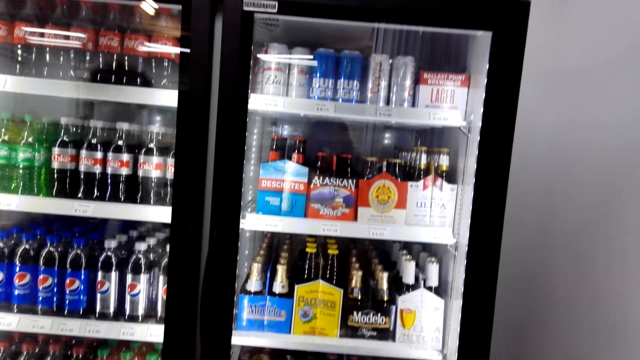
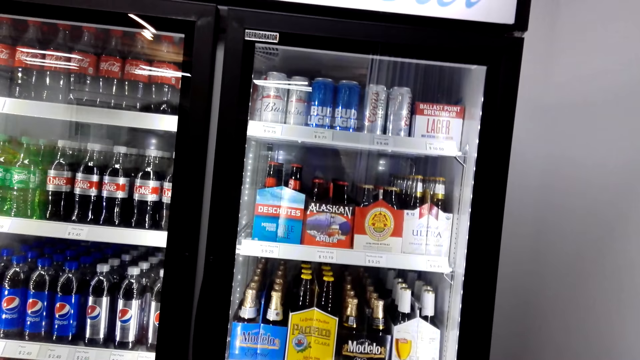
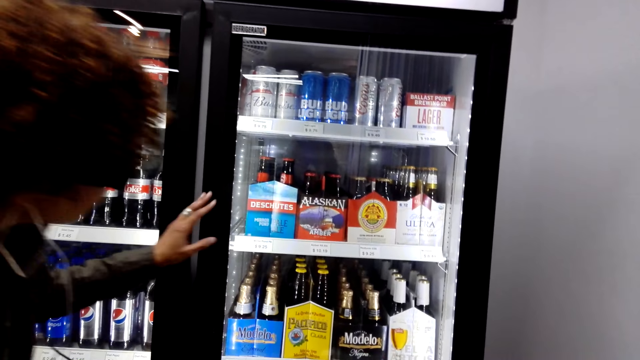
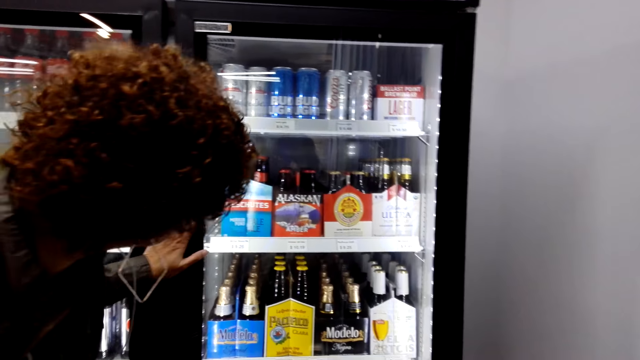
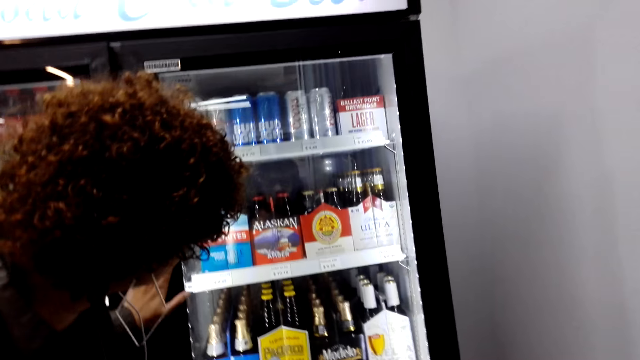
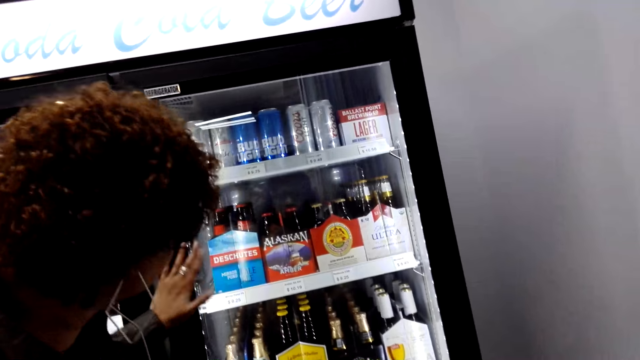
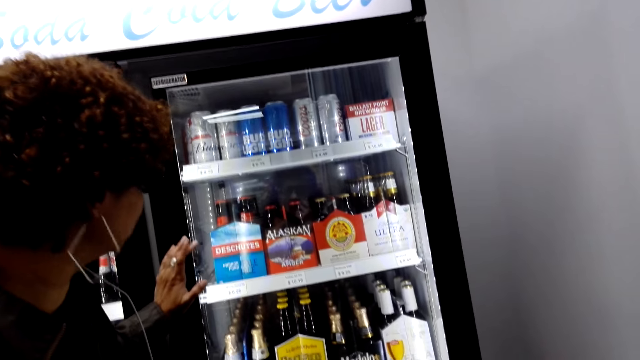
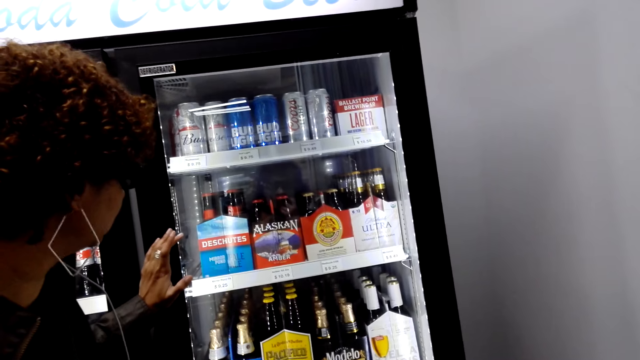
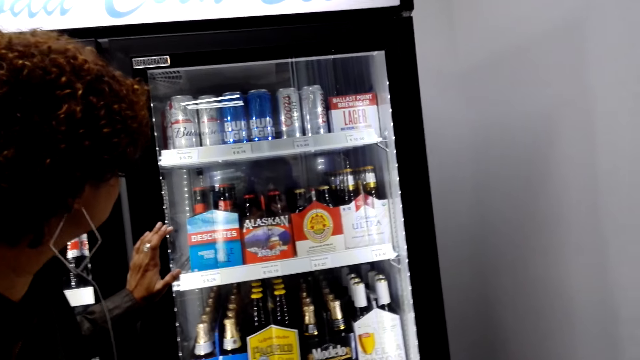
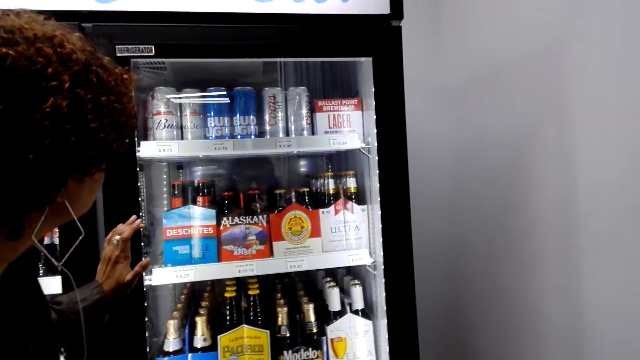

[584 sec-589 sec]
A man stares at the drinks in the fridge.

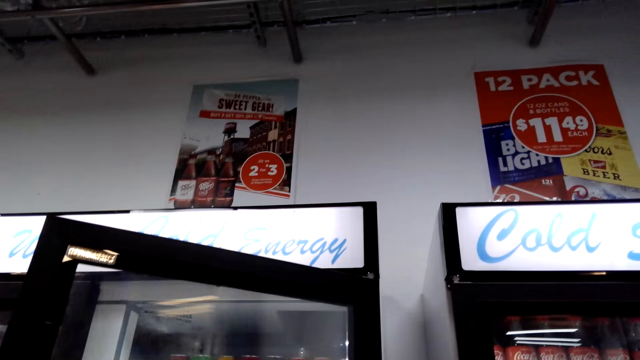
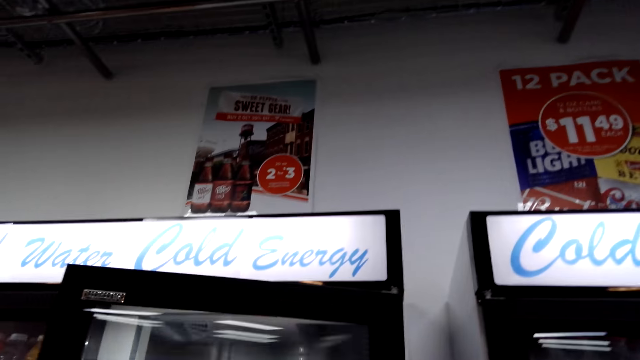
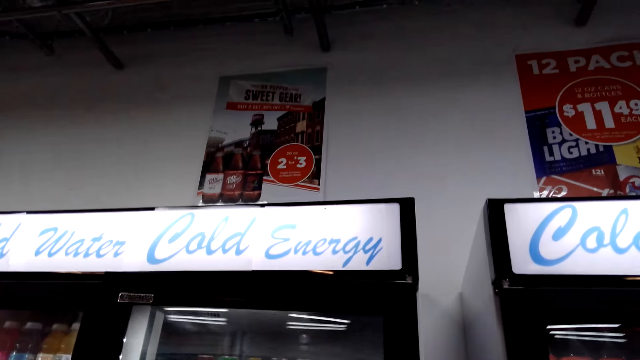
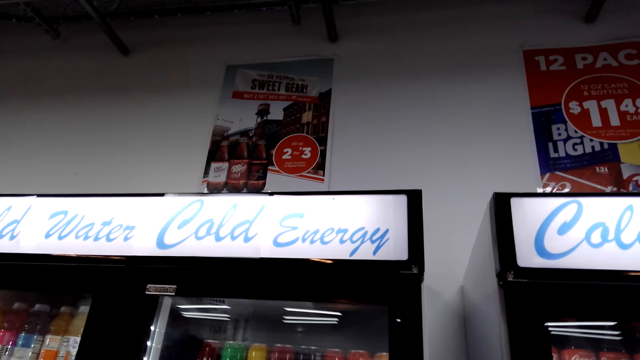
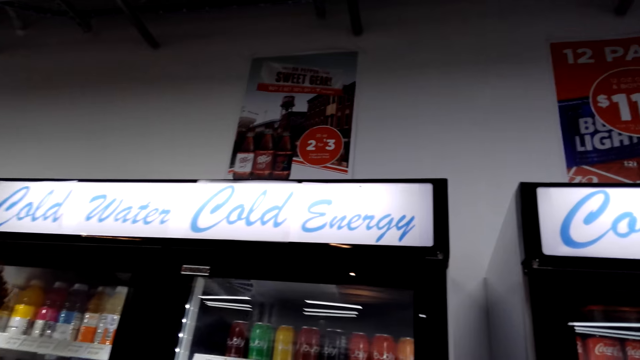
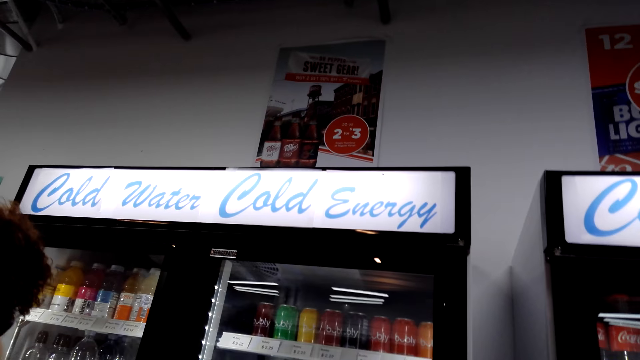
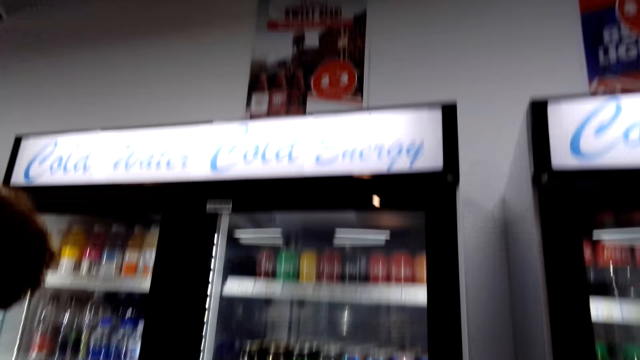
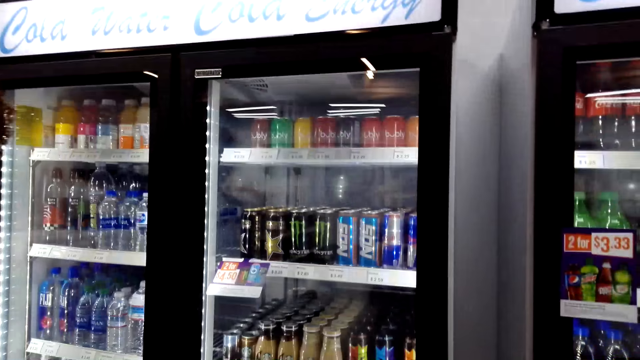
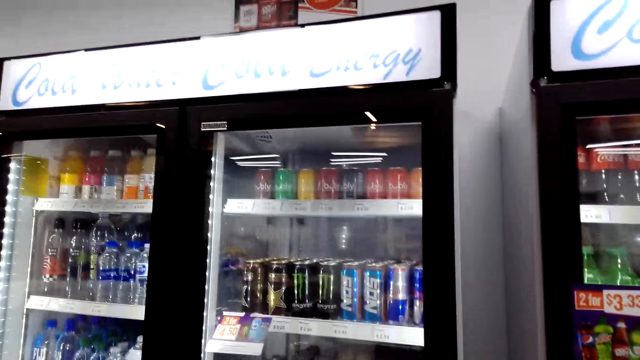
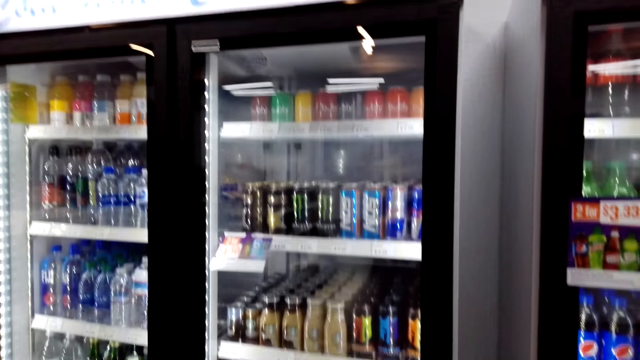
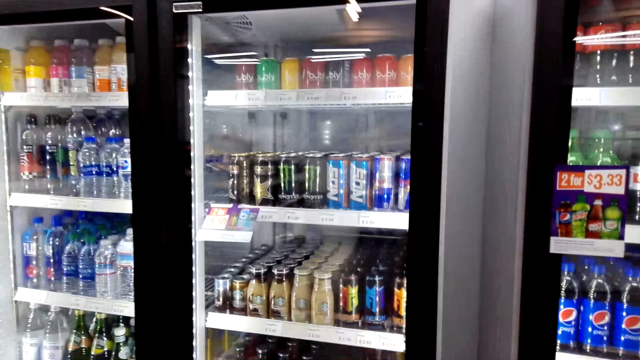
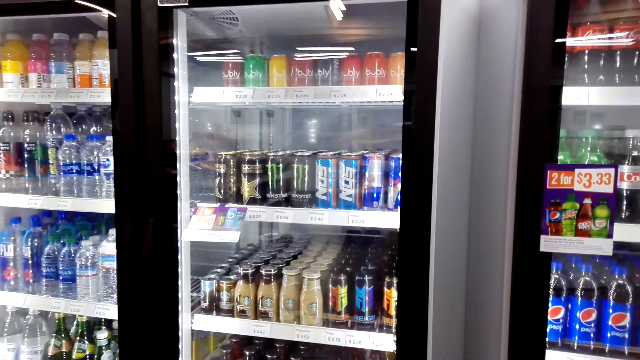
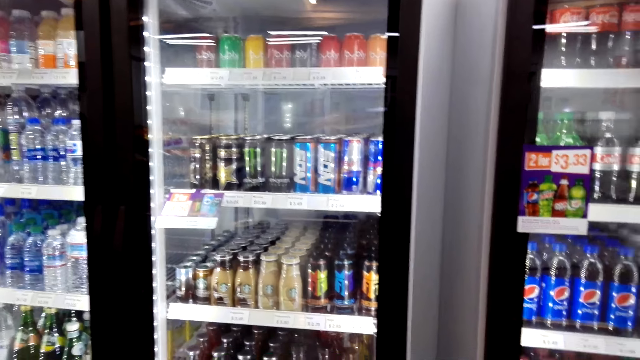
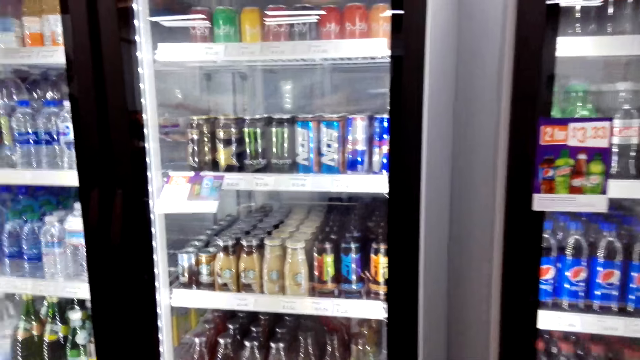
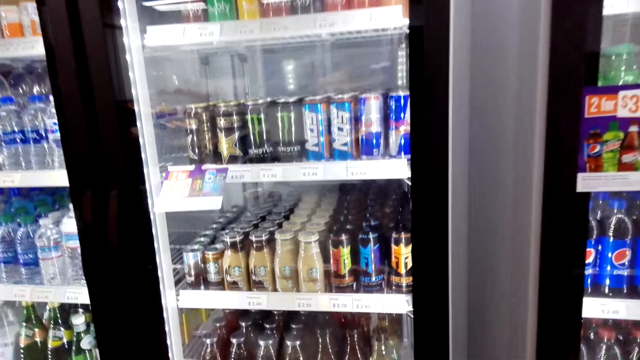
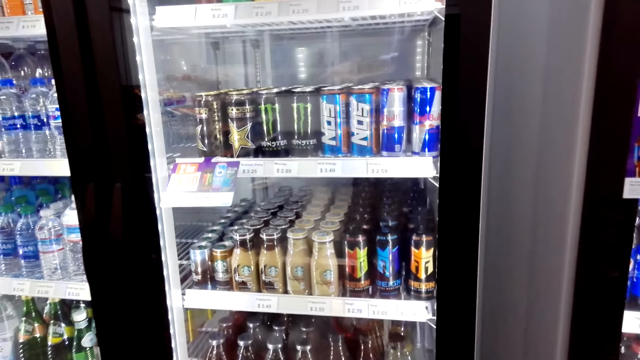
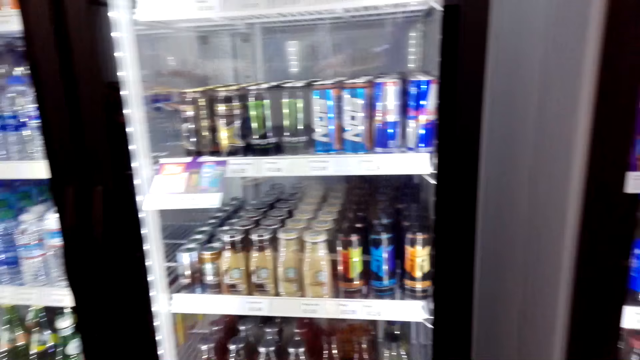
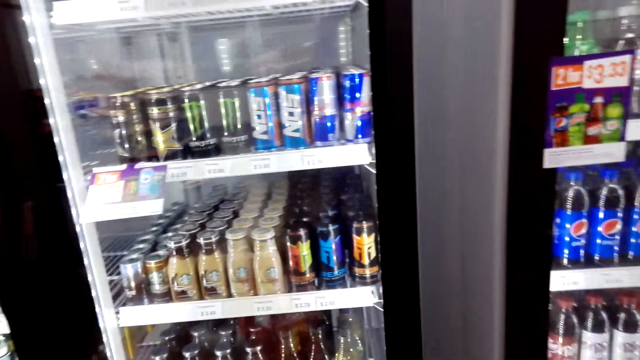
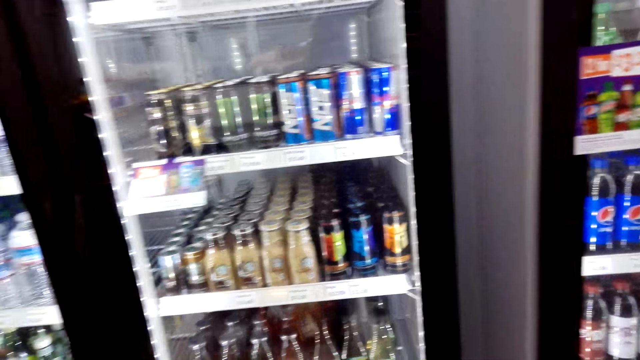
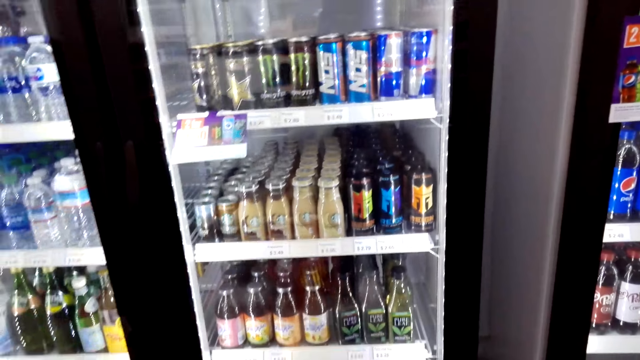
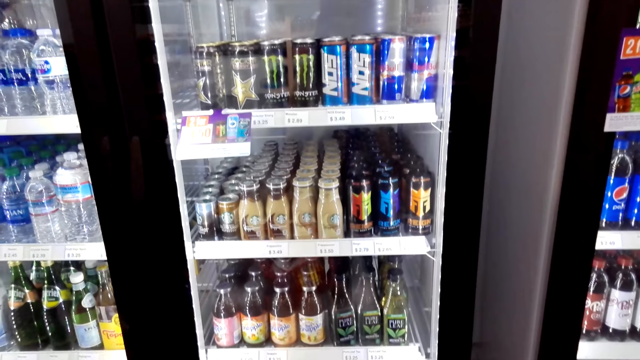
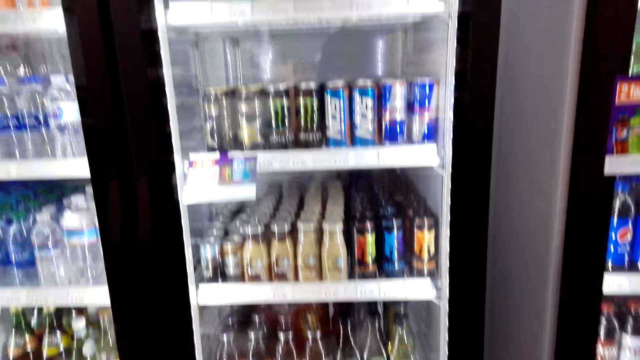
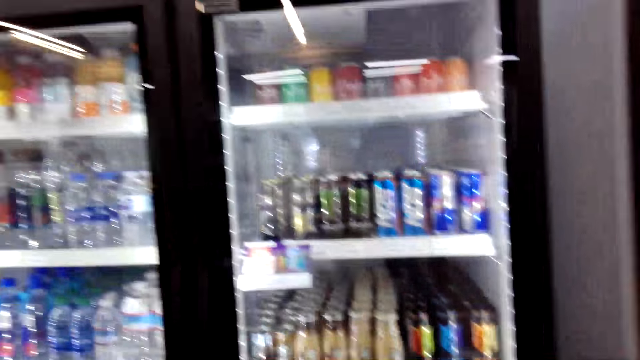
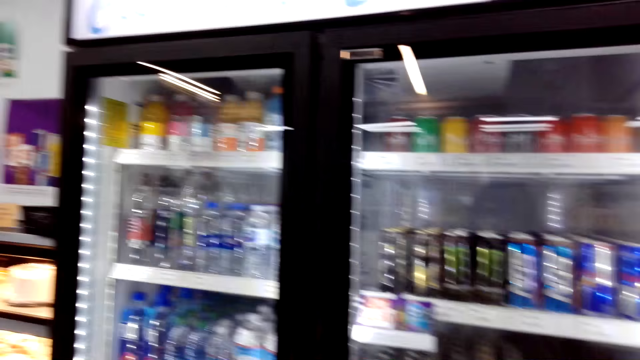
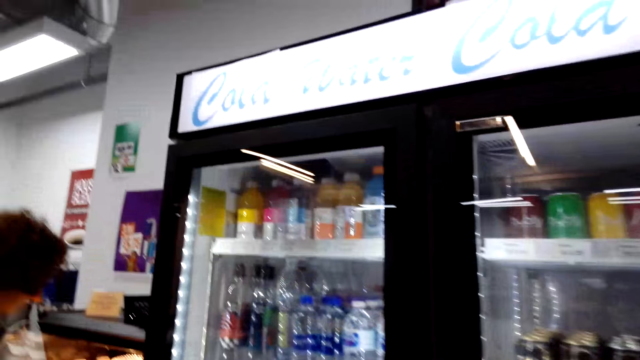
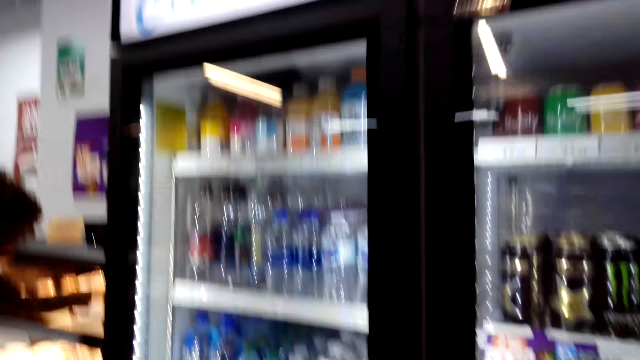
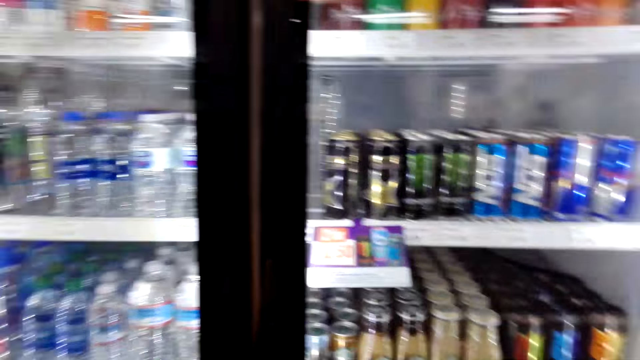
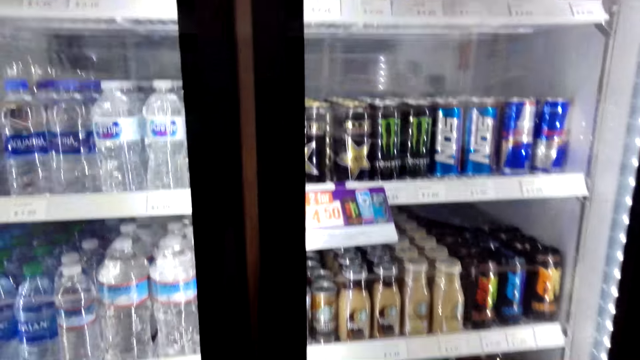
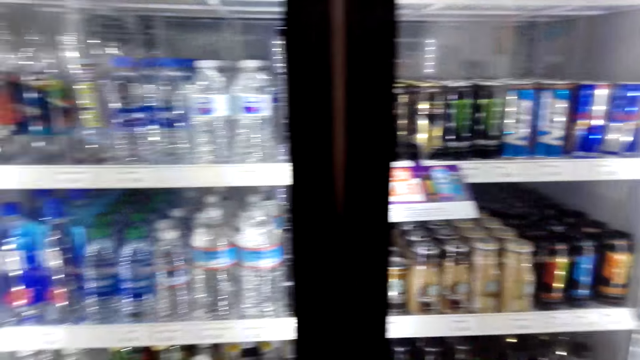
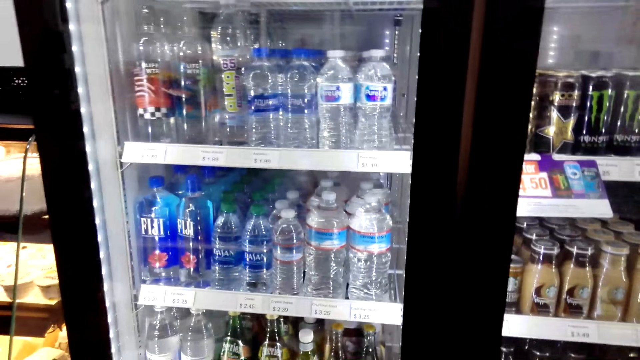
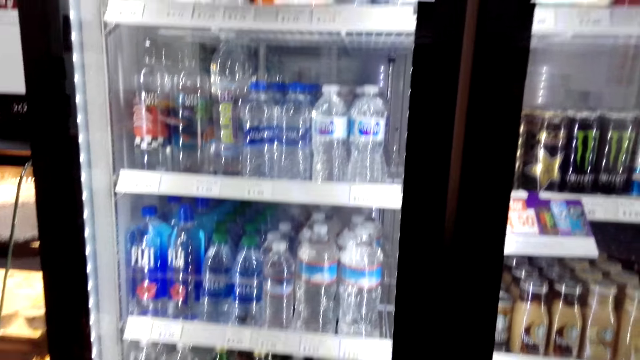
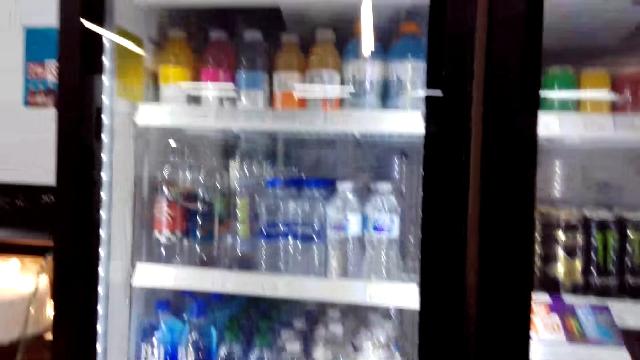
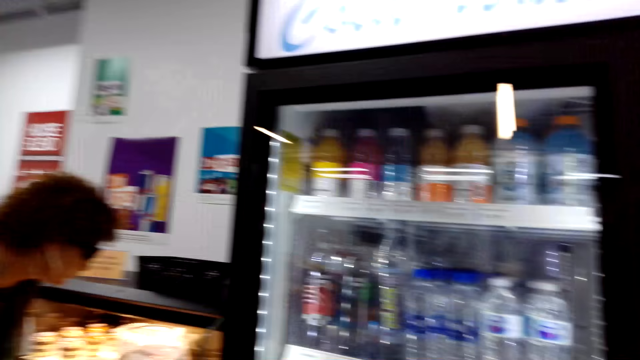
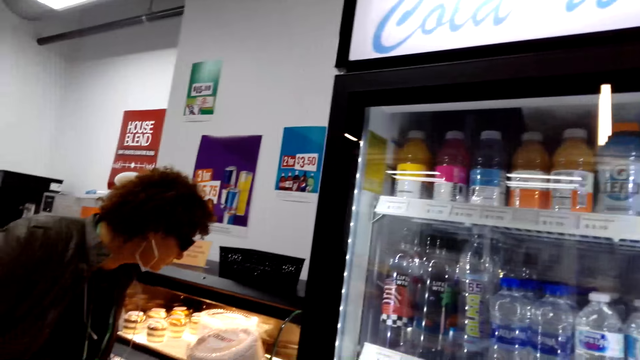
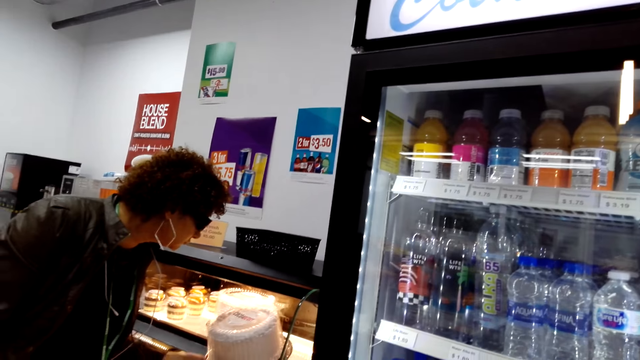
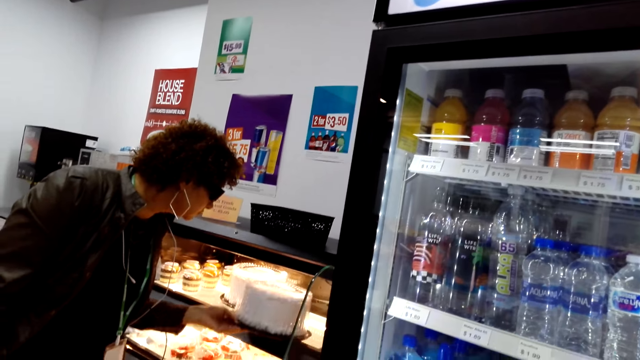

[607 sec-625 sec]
A man closes the fridge. The camera wearer stares at the drinks in the fridge. They look around.
